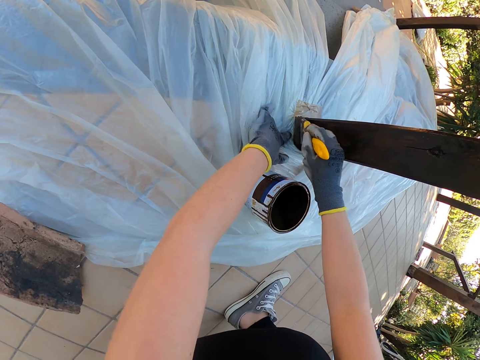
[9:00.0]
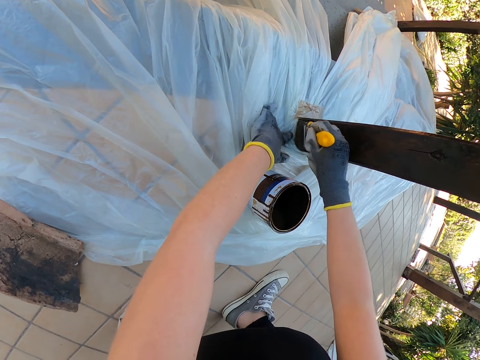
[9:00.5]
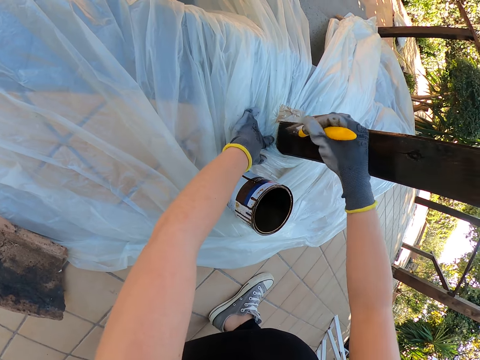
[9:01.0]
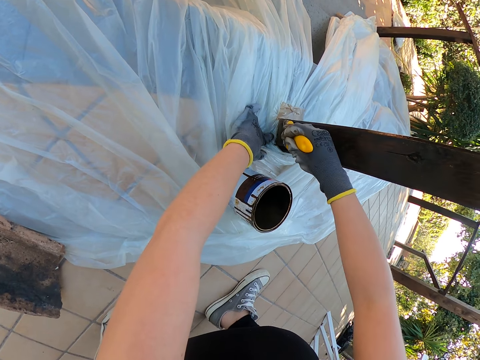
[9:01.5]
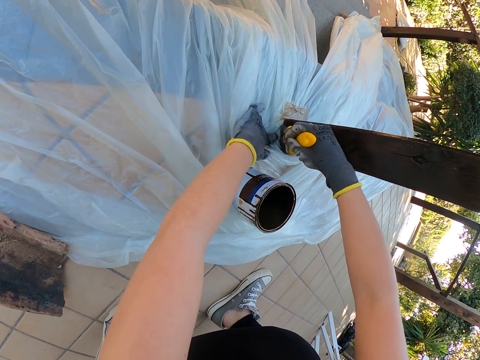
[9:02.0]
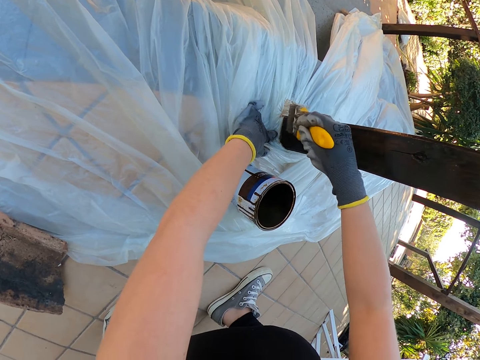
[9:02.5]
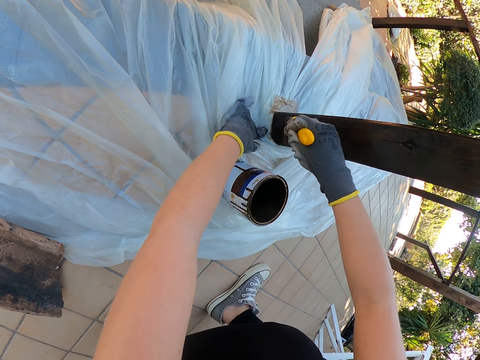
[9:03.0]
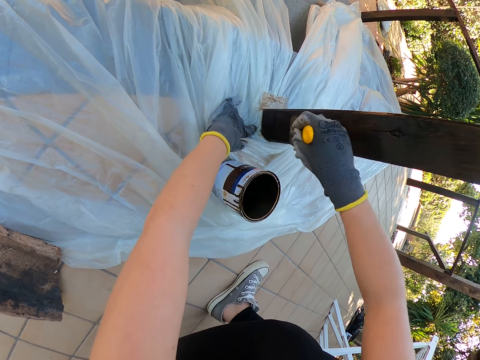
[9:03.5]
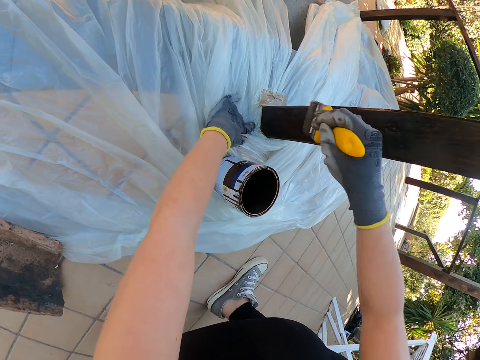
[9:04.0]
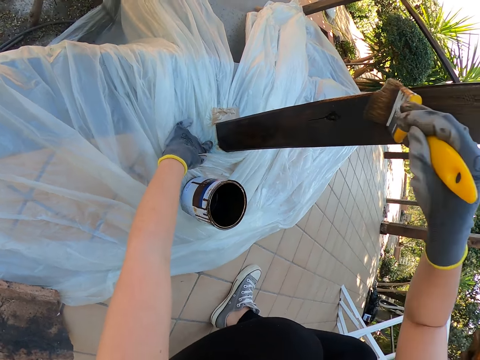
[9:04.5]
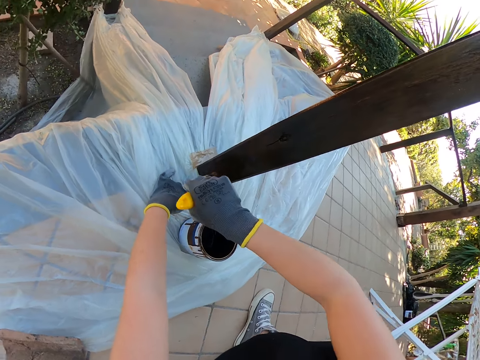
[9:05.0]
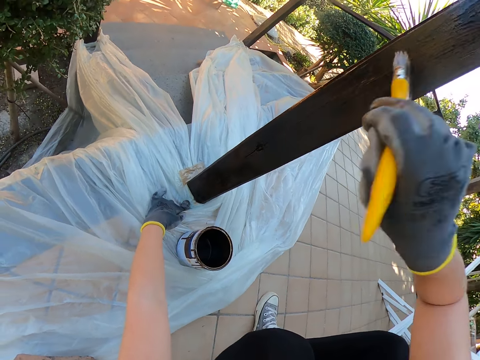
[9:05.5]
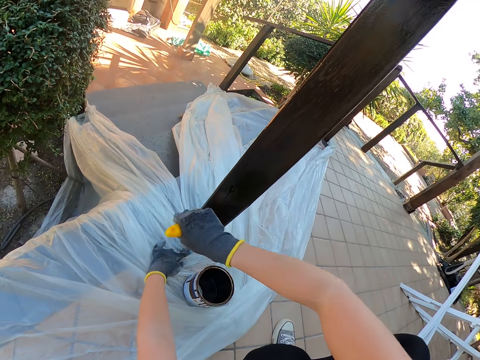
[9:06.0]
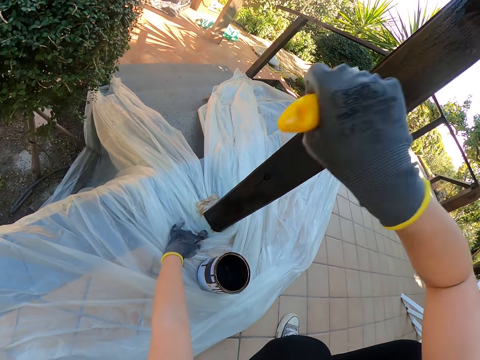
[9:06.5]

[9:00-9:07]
The camera wearer paints the exterior wooden railings. They stop painting. They paint the exterior wooden railings.

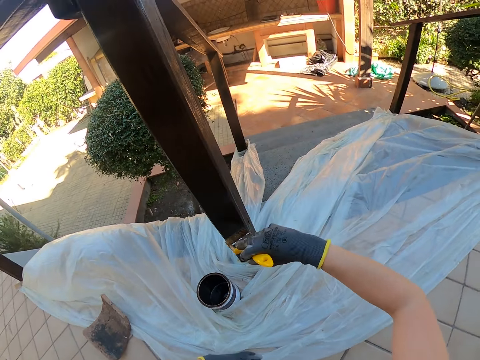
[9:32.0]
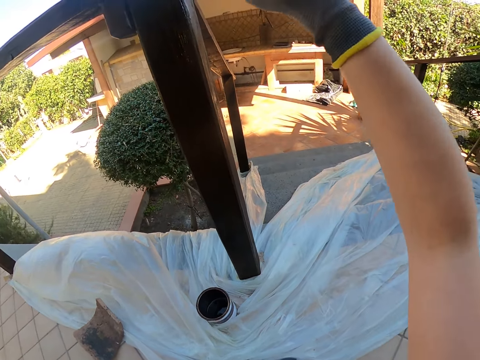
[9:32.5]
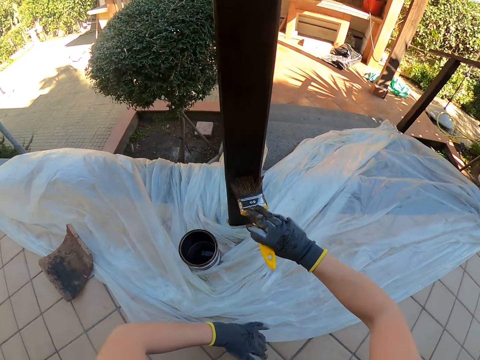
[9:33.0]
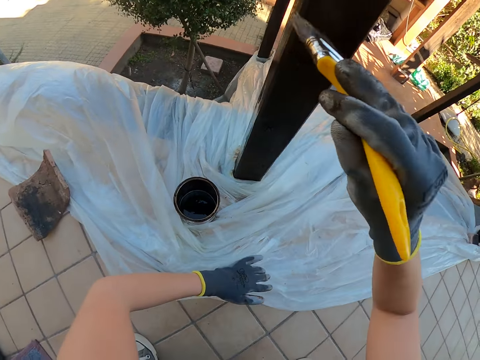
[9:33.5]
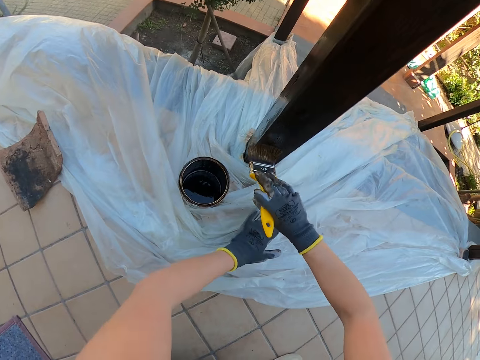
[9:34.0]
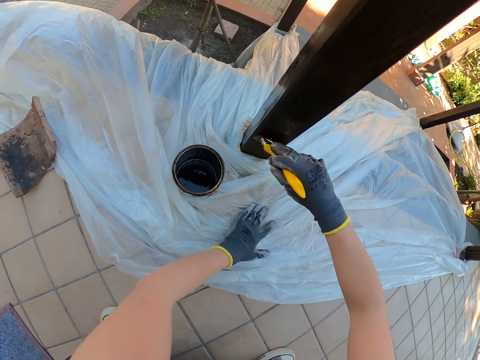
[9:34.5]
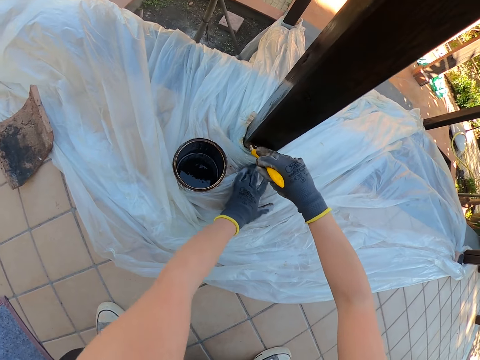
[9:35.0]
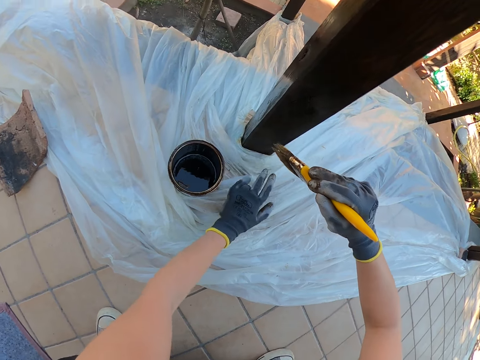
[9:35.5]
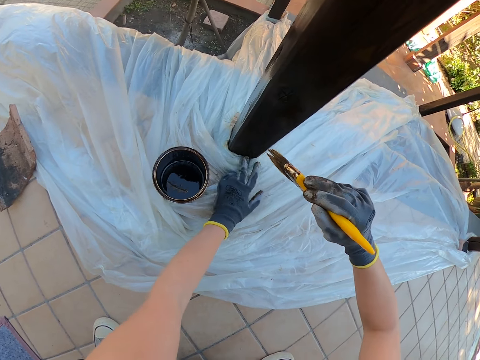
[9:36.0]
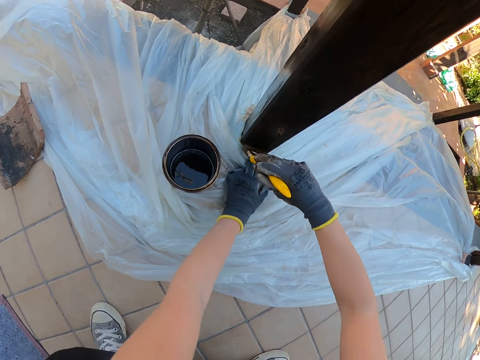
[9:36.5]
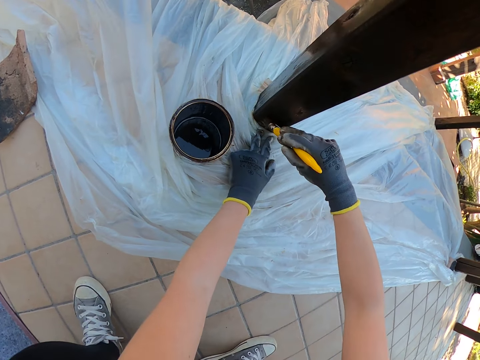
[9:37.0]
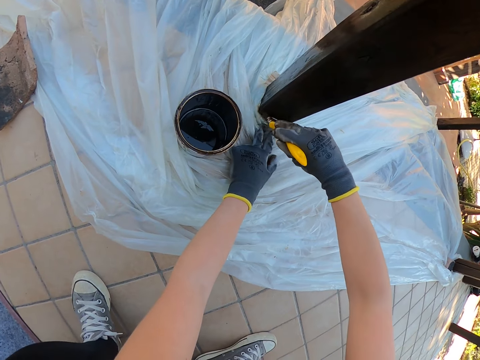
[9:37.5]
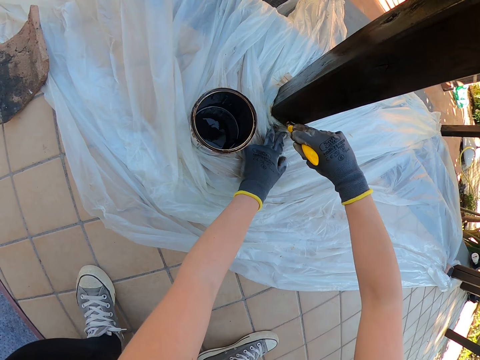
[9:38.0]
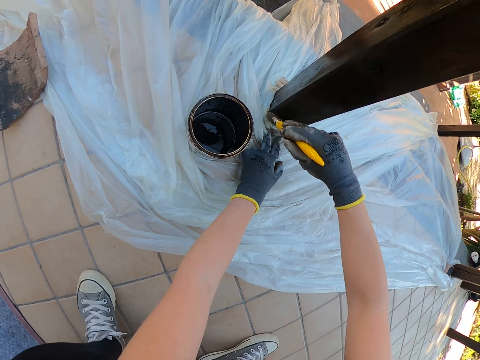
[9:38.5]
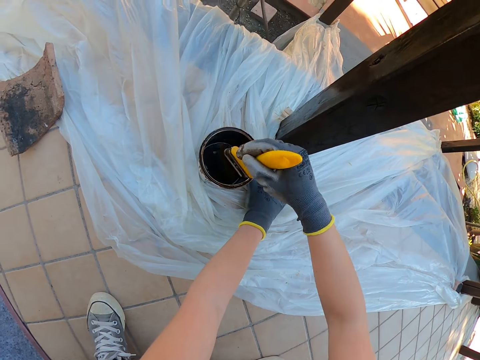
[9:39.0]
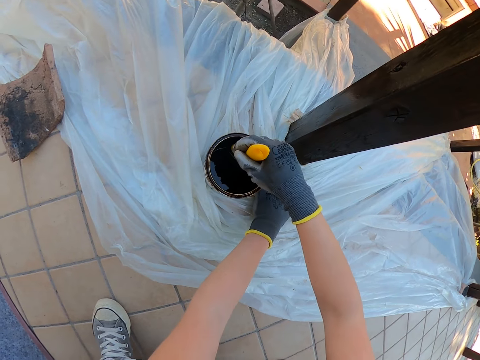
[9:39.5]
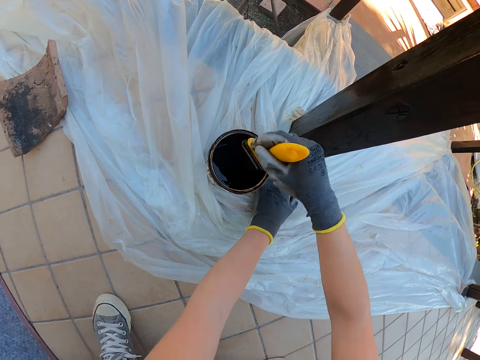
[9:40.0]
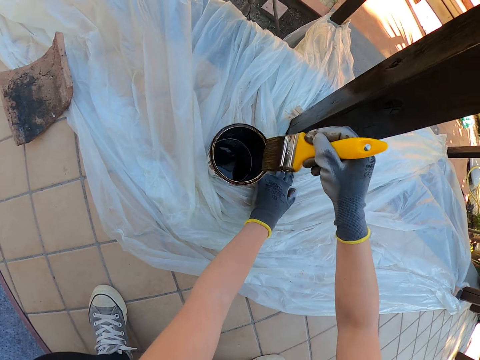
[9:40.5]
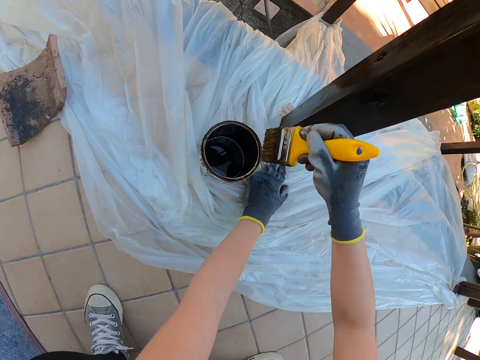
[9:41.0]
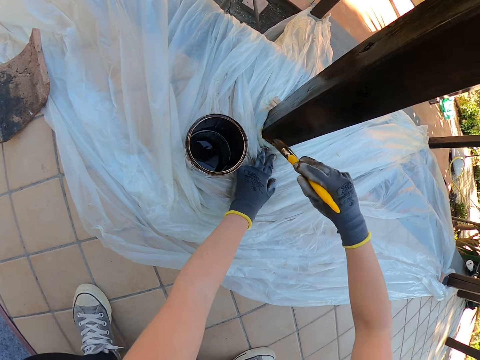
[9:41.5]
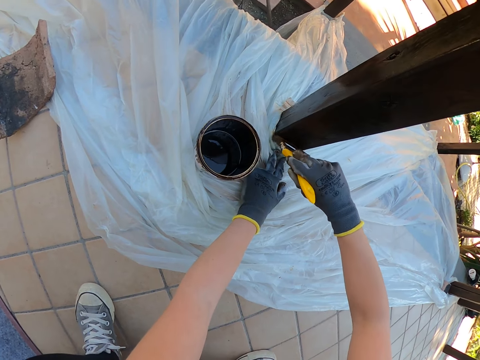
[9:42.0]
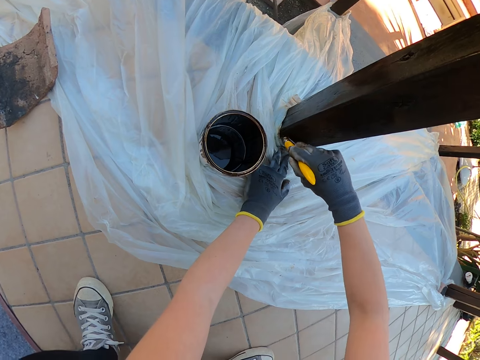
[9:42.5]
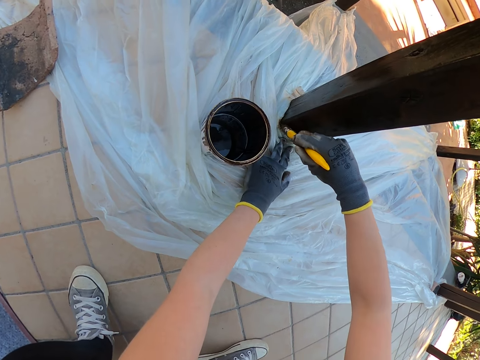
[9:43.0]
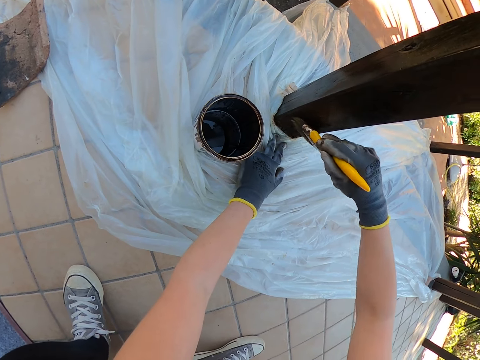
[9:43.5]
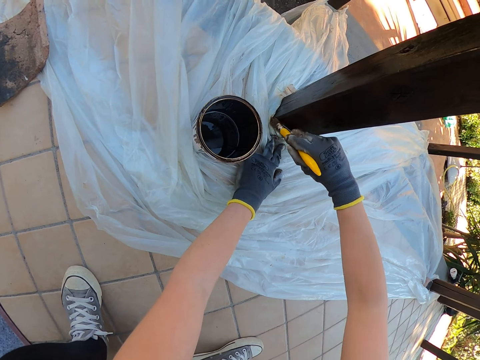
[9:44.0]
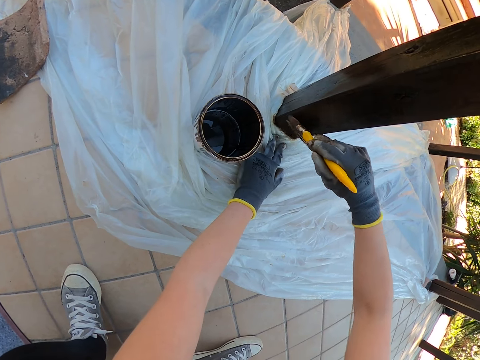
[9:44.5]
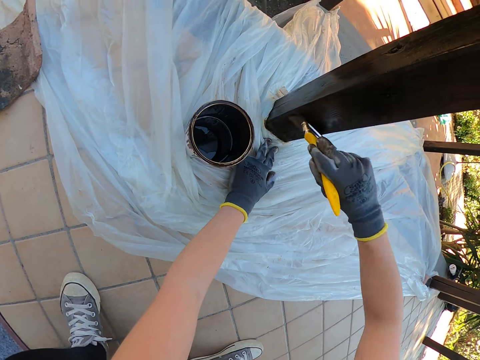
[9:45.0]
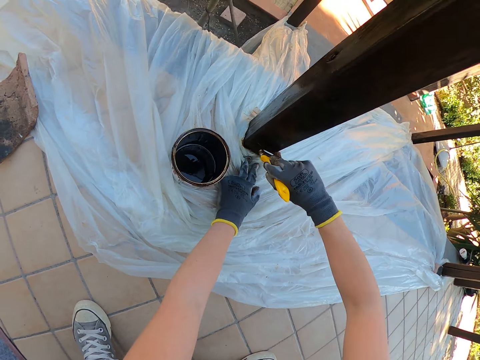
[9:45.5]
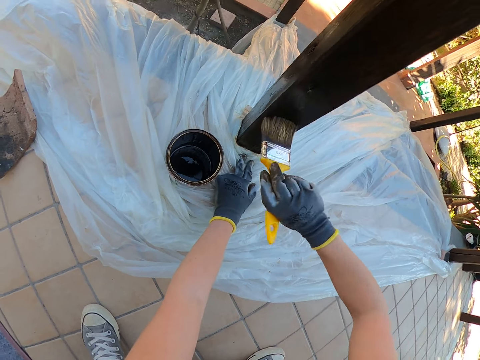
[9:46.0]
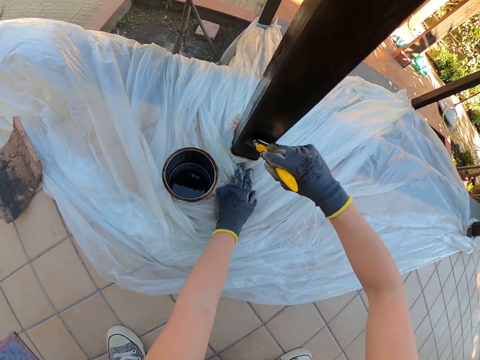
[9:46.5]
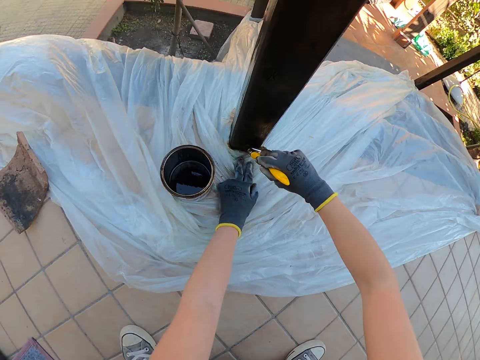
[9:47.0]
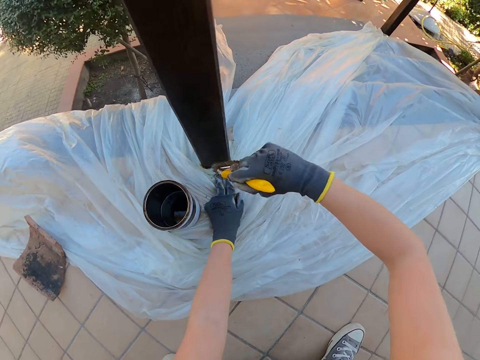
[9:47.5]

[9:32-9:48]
The camera wearer adjusts the nylon with his left hand. He pulls the nylon paper from the railing. He stops painting. He paints the exterior wooden railings. He stops painting. He dips the paint brush in the can of paint. He drains the paint on the brush by the side of the paint can. He paints the exterior wooden railings.

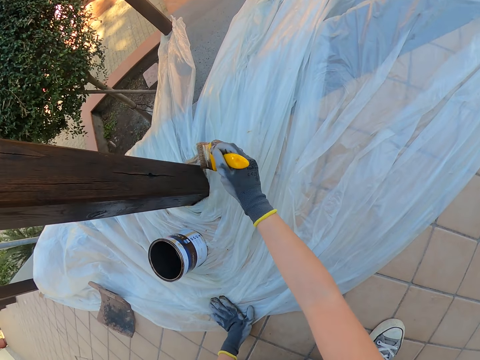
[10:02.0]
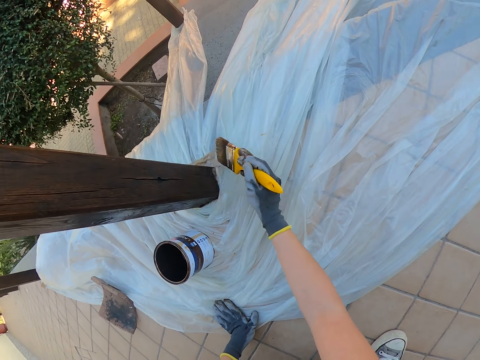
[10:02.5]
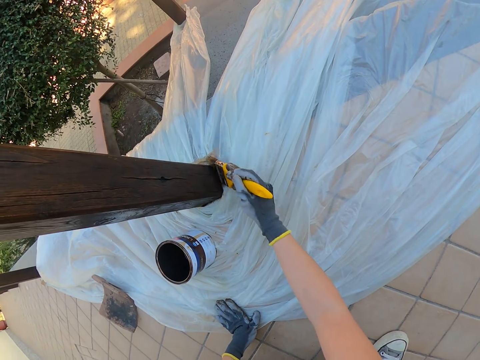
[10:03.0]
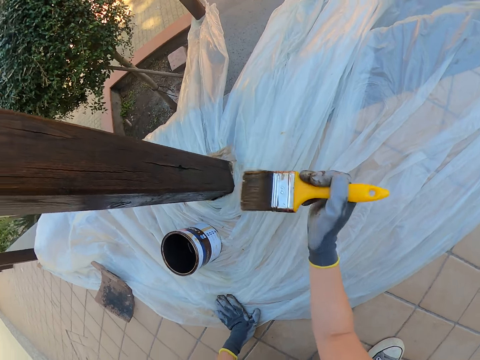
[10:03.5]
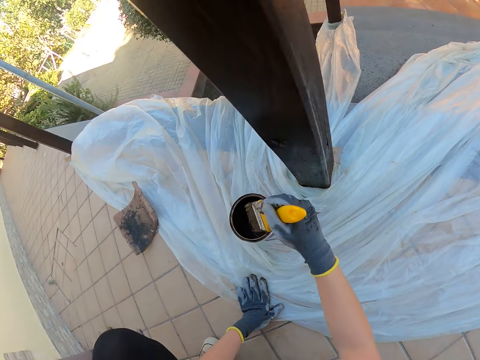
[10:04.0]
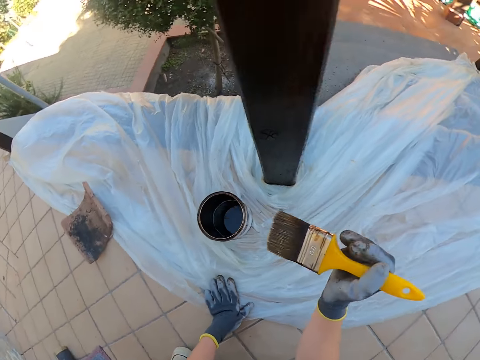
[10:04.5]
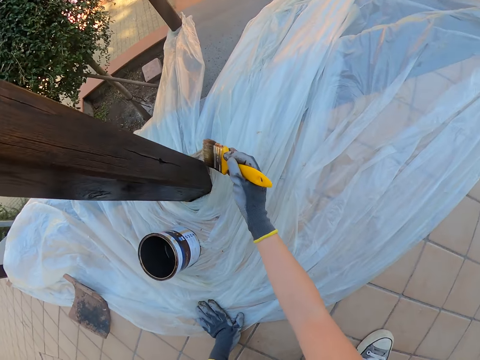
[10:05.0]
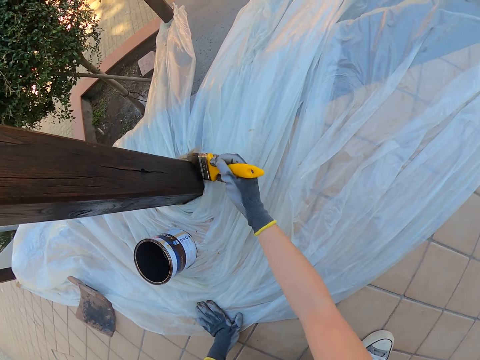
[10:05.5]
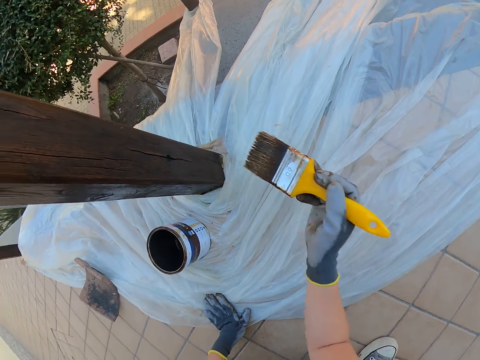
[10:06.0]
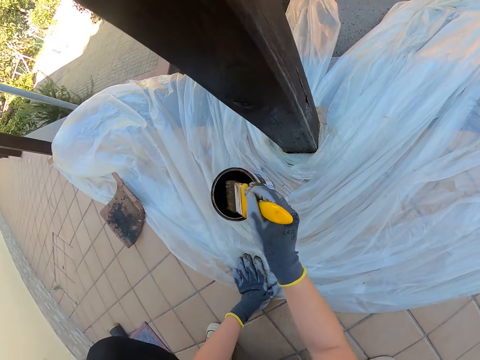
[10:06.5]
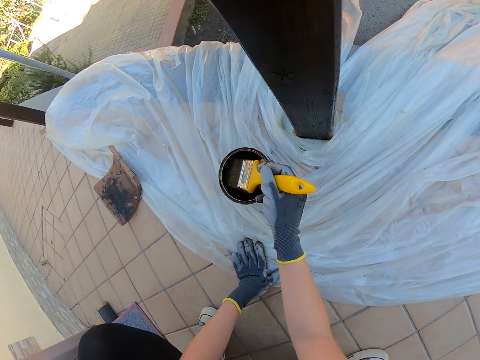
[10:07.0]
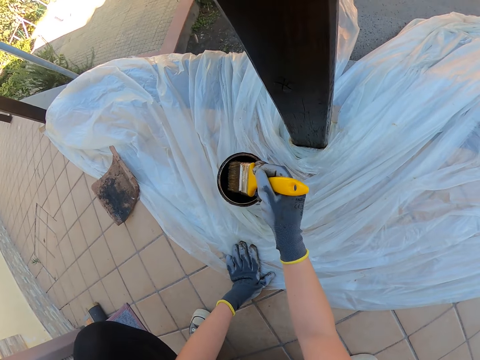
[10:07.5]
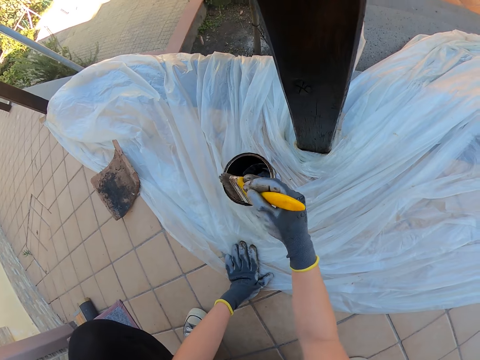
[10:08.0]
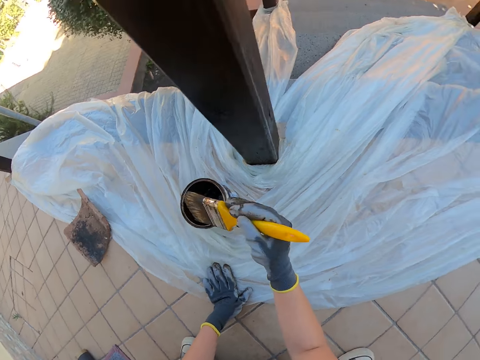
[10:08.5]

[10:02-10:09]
The camera wearer stops painting. They dip the paint brush in the can of paint. They turn around. They remove the paint brush from the can of paint. They turn around. They paint the exterior wooden railings. They stop painting. They dip the paint brush in the can of paint. They drain the paint on the brush by the side of the paint can.
